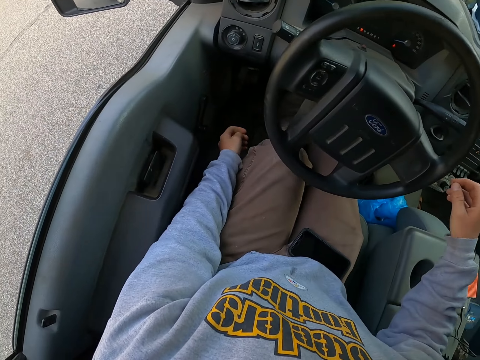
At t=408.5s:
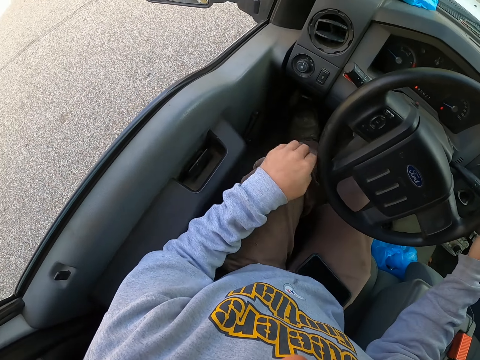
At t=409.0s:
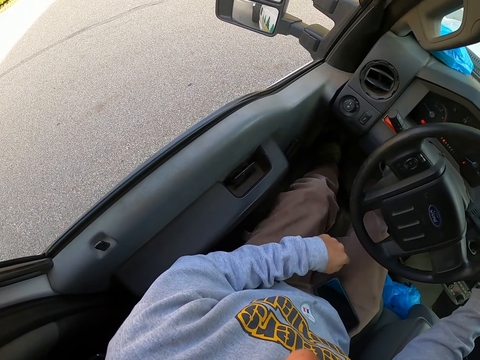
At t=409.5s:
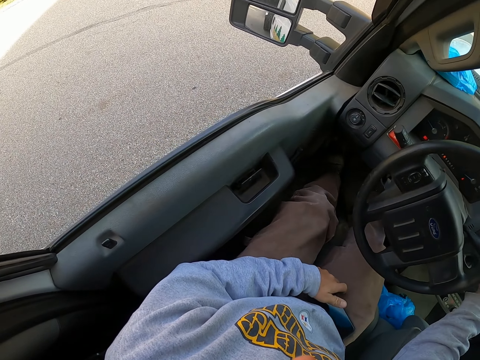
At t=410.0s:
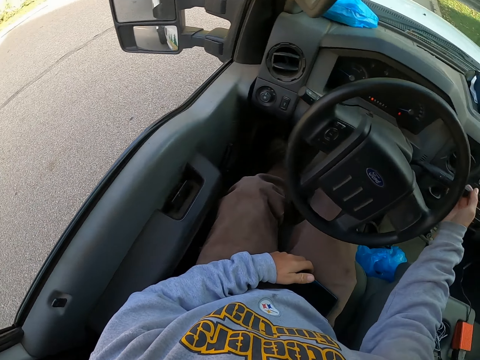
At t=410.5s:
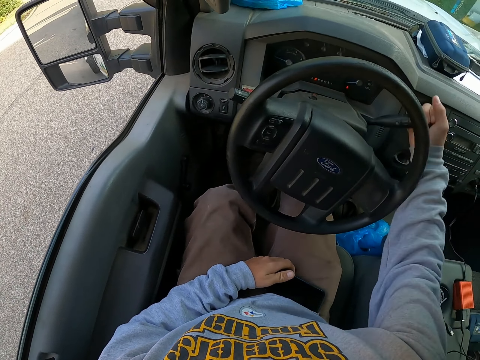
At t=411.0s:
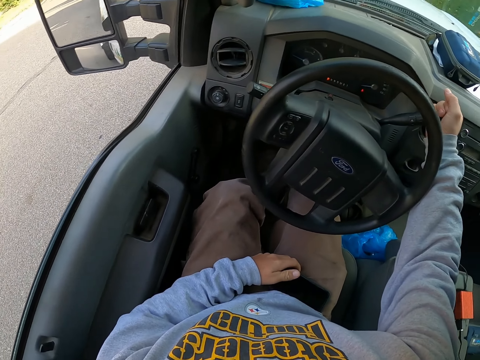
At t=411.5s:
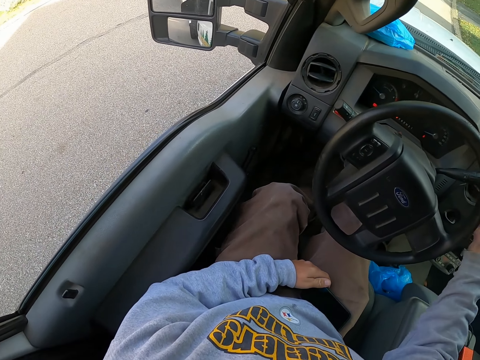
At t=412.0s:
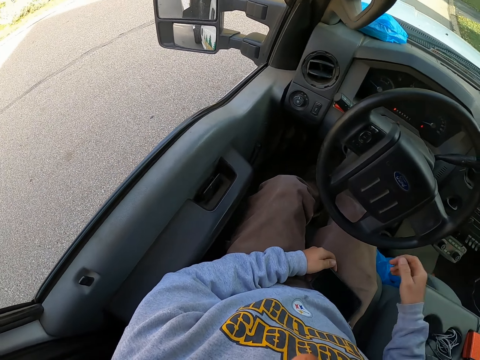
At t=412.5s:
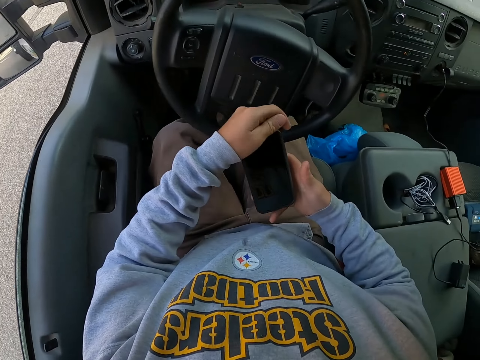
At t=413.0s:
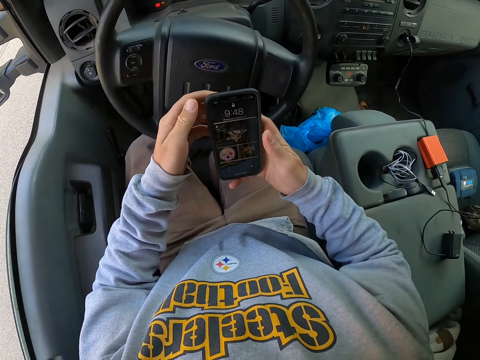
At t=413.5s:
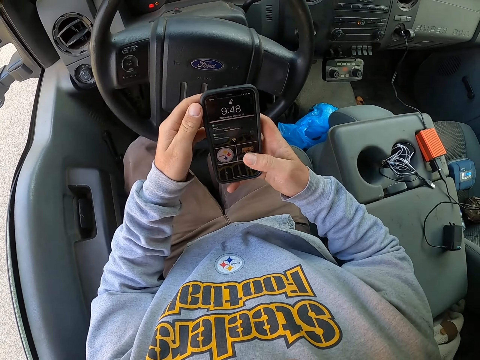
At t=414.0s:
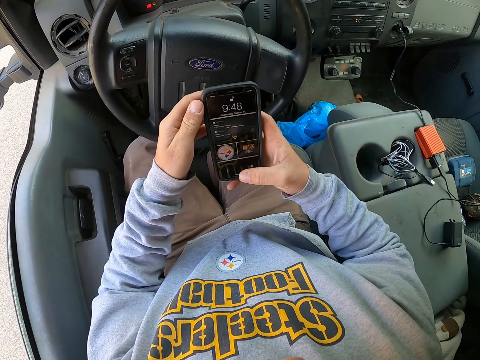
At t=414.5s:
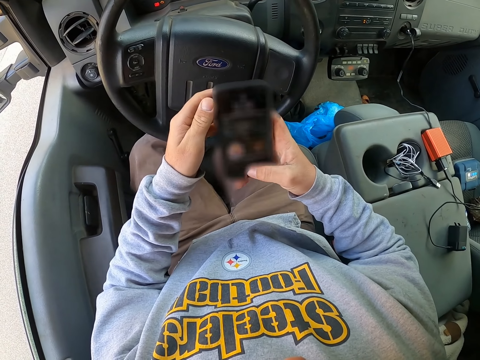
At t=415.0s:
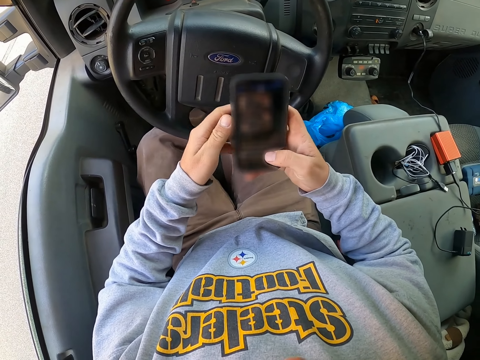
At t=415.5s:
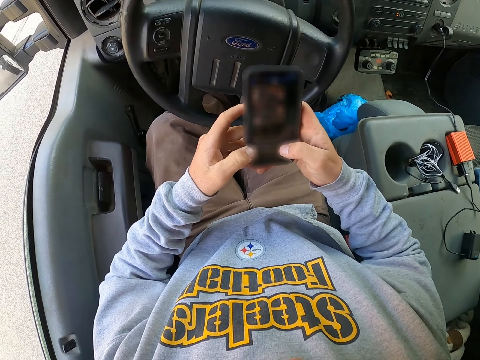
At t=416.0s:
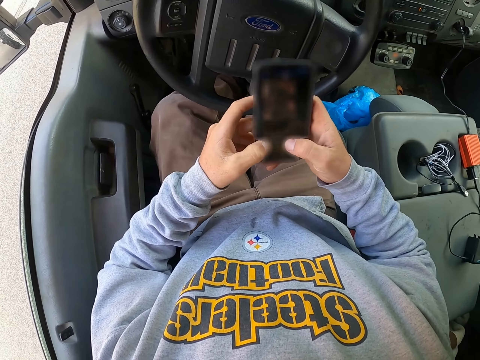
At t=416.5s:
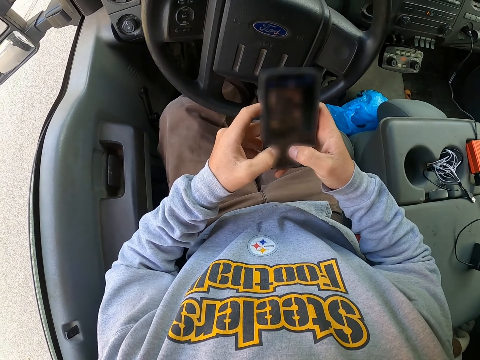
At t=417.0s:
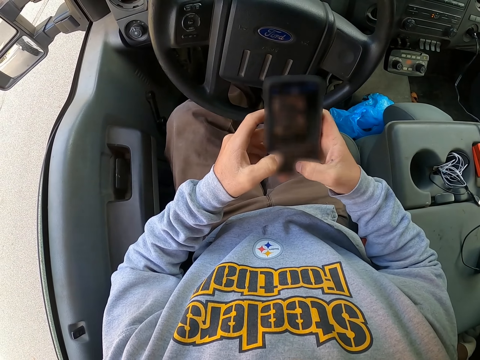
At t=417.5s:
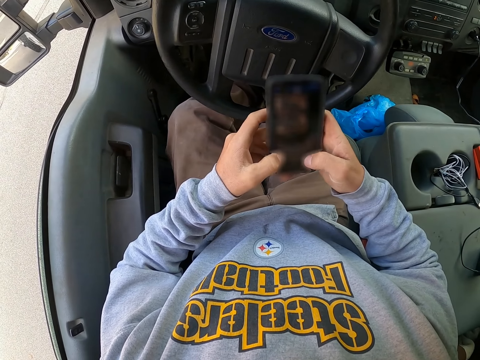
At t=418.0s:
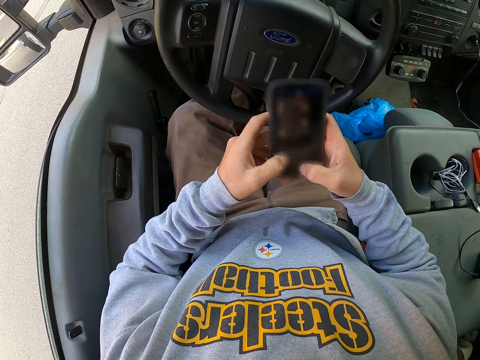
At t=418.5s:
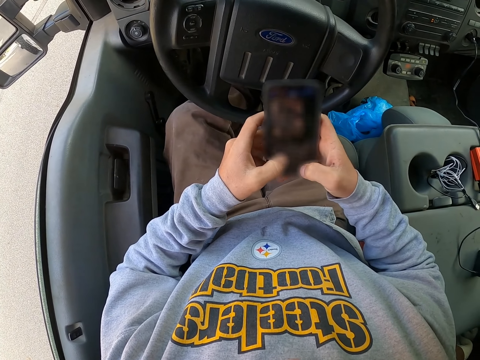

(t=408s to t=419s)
The camera wearer holds the phone. They pick up the phone. They operate the phone.

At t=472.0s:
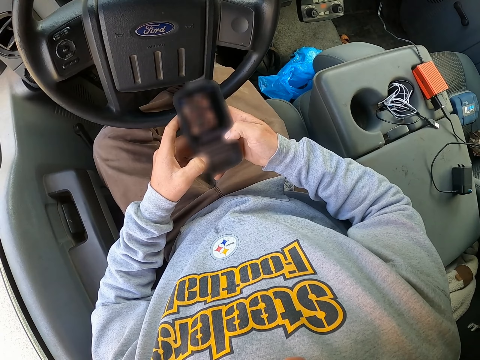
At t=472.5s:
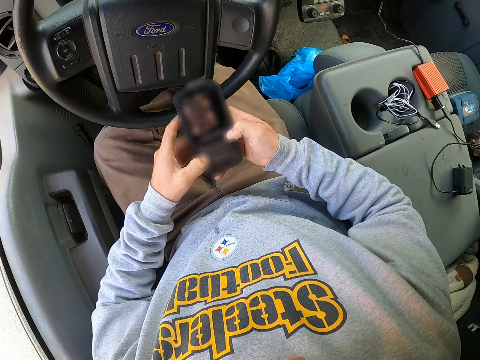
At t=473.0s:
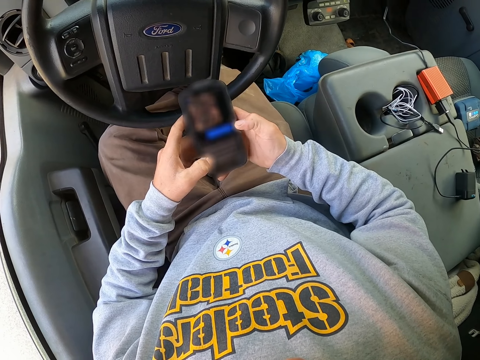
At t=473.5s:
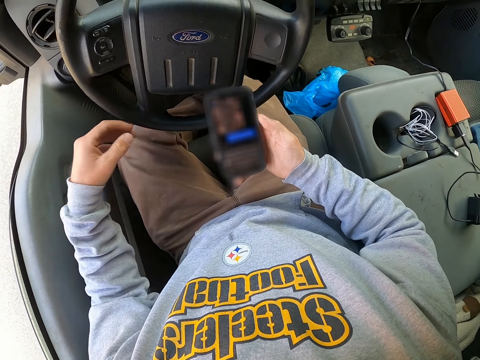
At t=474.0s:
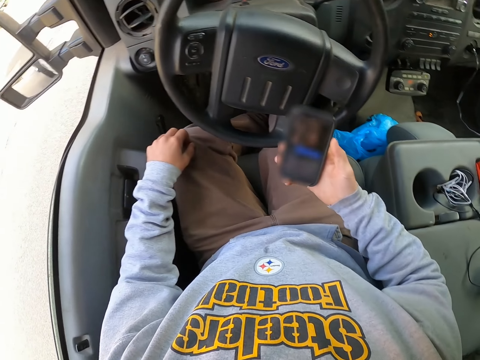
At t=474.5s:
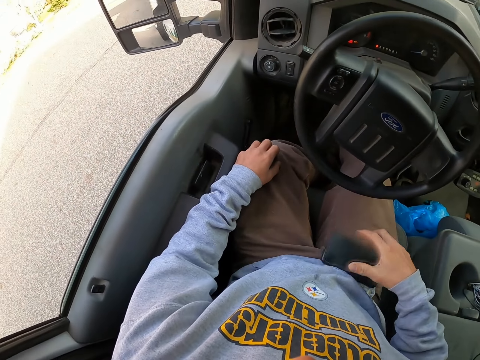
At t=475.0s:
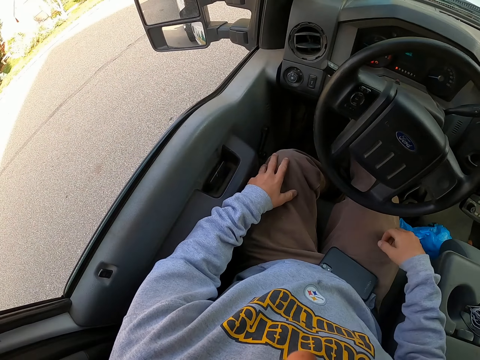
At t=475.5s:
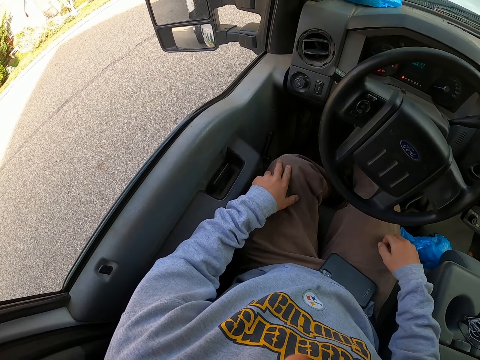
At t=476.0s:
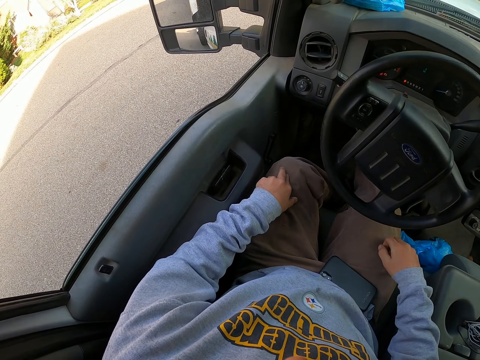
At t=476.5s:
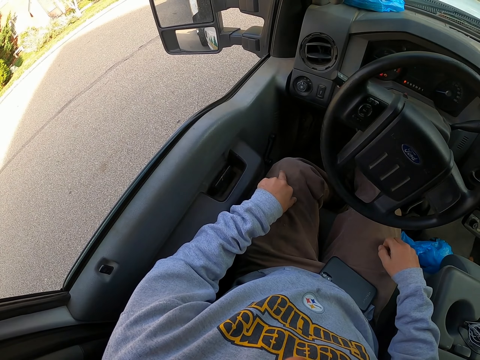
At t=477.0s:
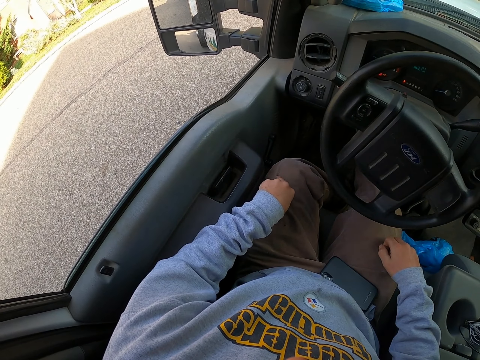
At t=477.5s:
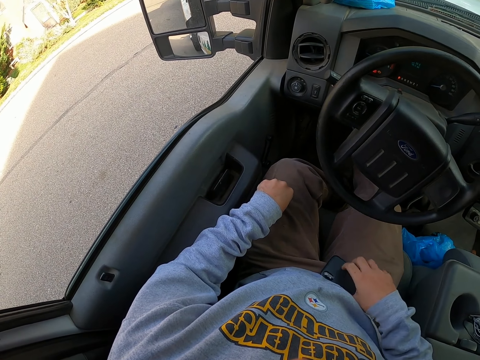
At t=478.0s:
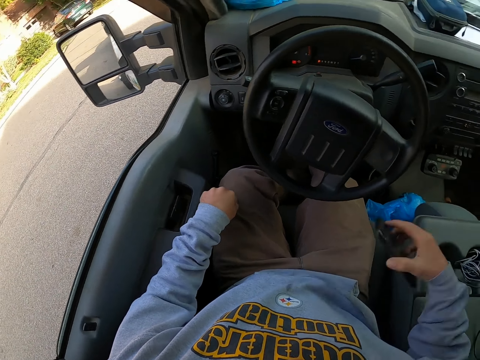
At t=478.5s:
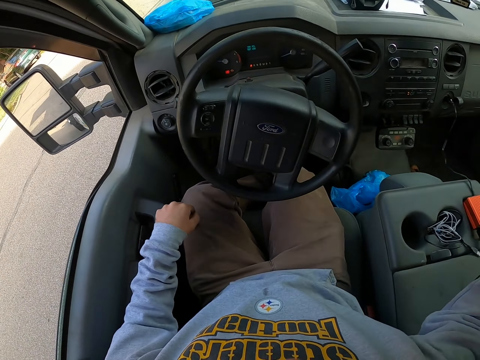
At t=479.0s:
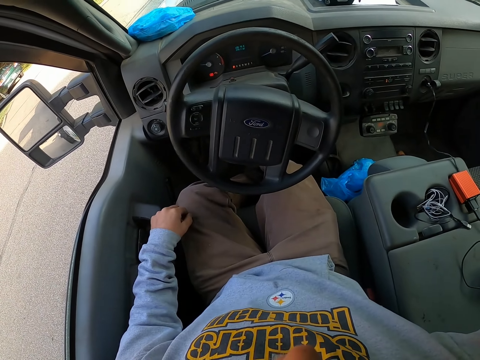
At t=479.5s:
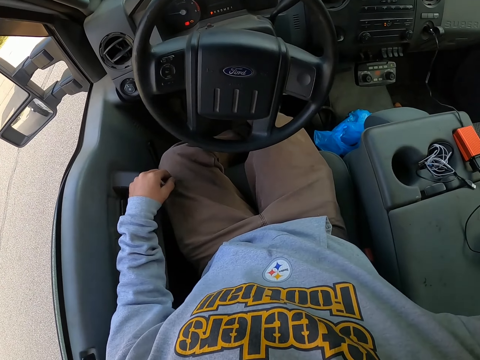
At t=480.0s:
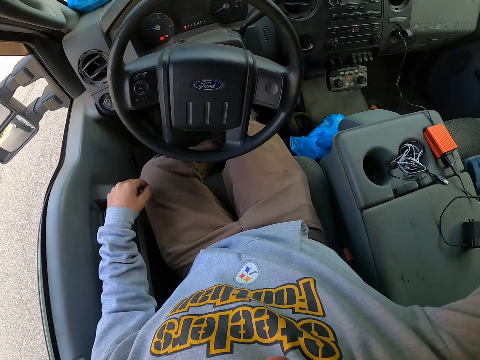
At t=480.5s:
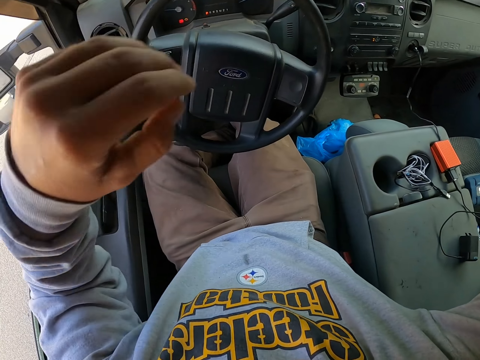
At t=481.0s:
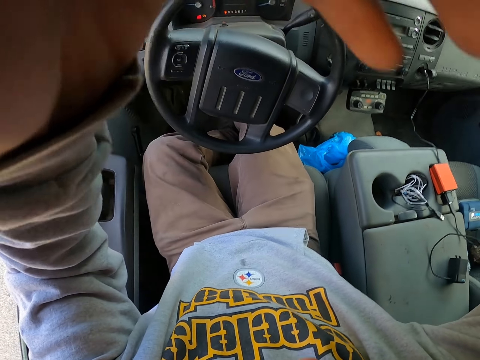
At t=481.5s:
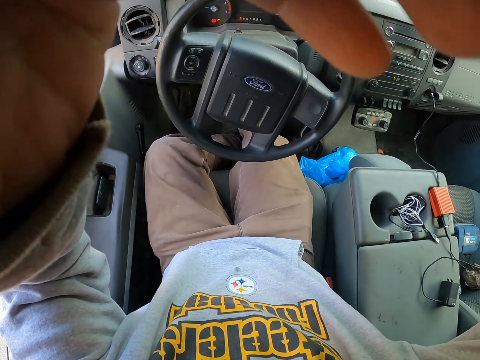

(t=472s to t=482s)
The camera wearer places the phone on the thigh. They look around. They pick up the phone and put it away. They fix the camera.
